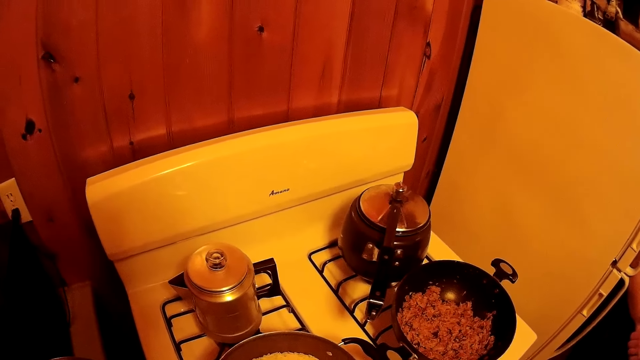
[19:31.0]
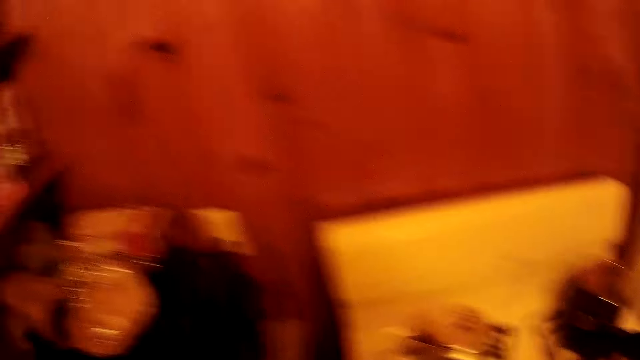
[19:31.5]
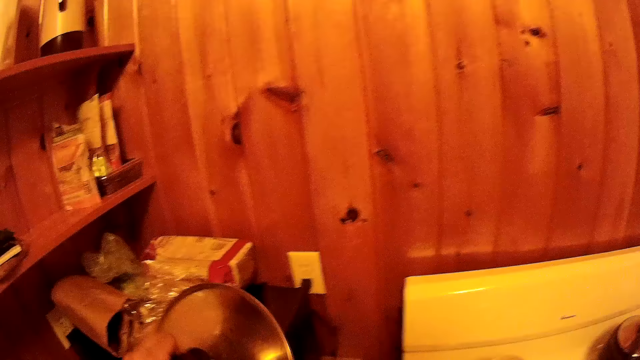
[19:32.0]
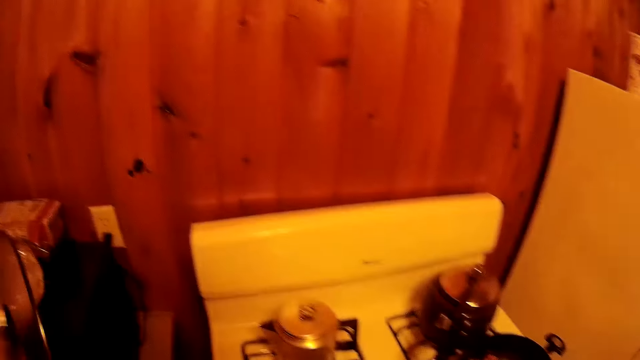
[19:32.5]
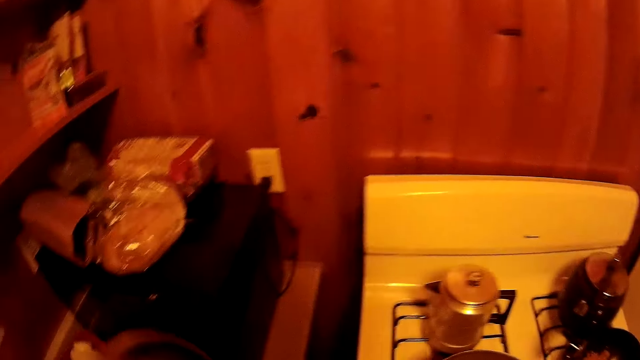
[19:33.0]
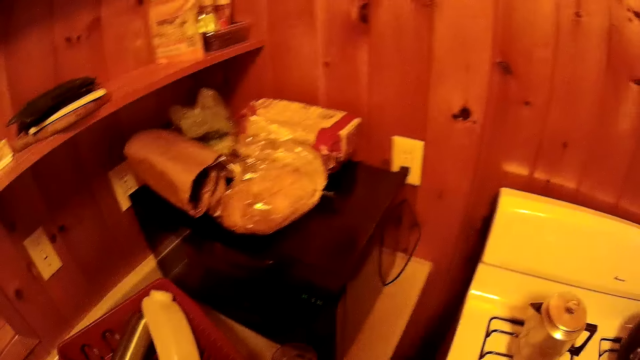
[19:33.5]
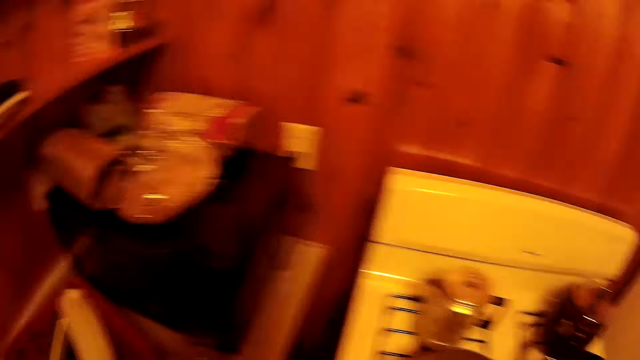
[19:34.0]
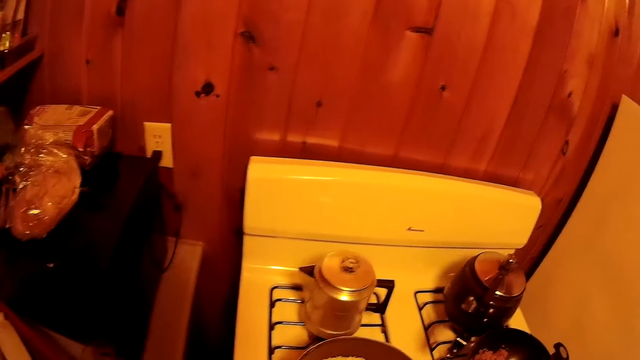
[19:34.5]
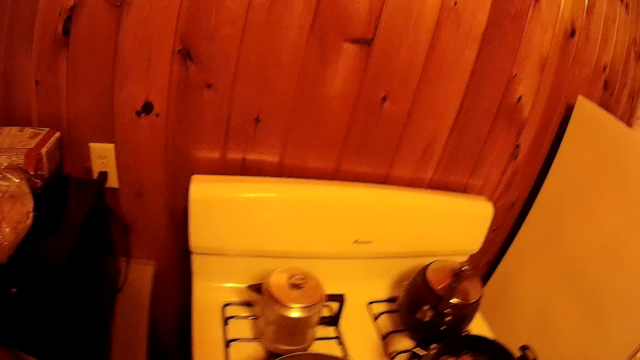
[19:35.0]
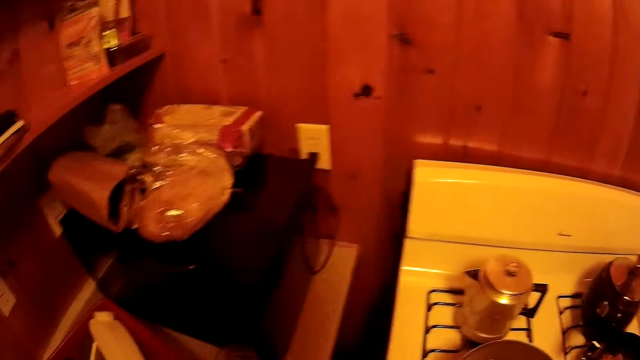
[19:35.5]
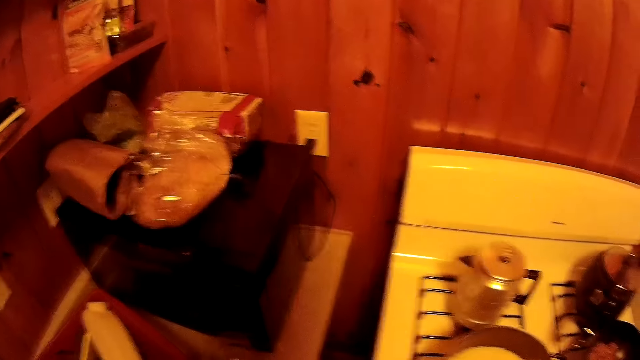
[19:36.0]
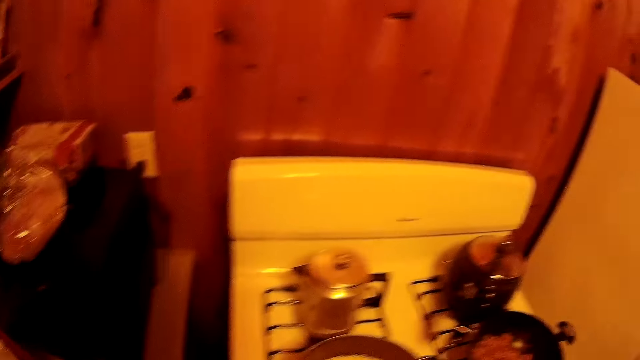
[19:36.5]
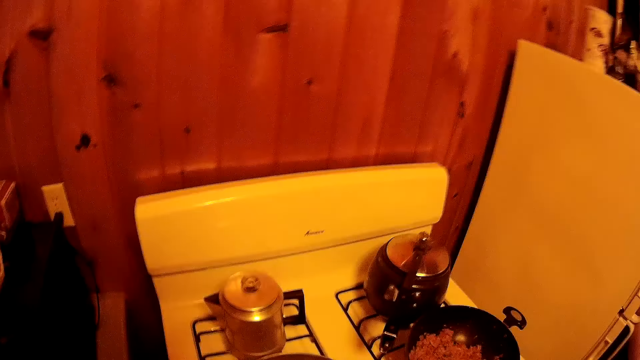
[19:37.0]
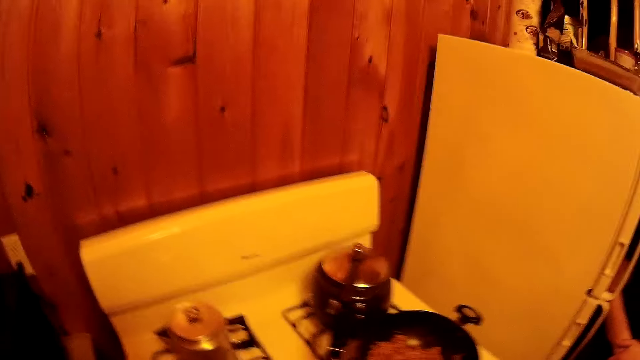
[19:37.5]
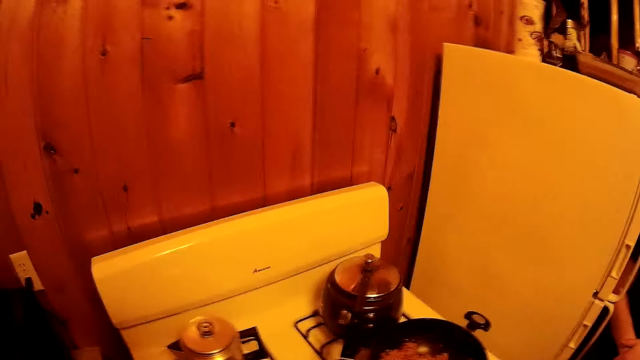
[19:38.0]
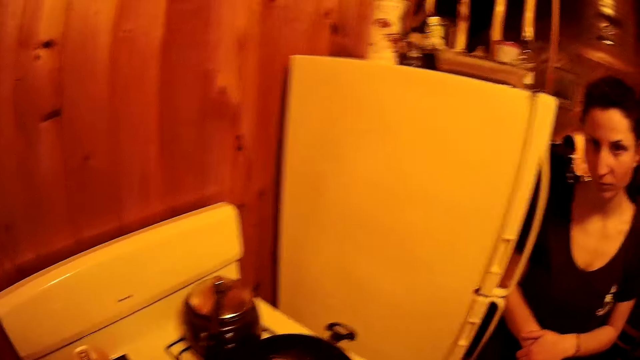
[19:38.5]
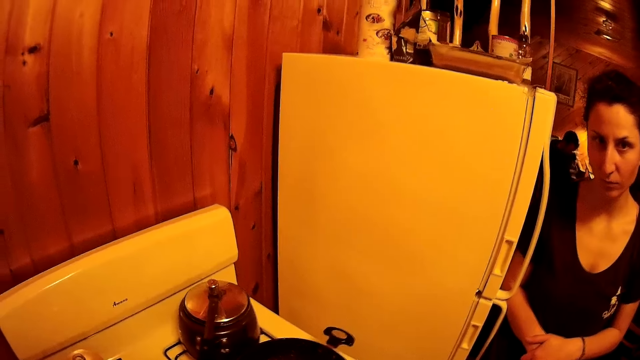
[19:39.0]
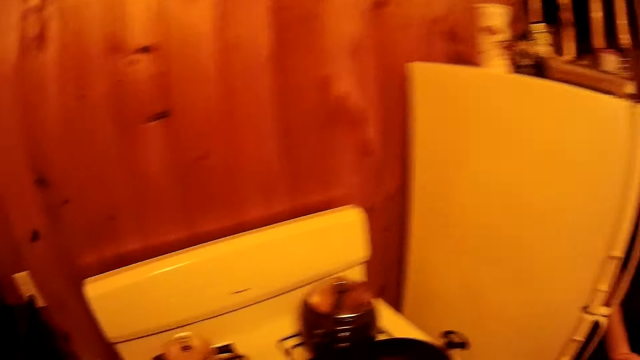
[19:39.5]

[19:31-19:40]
The camera wearer walks around the room.

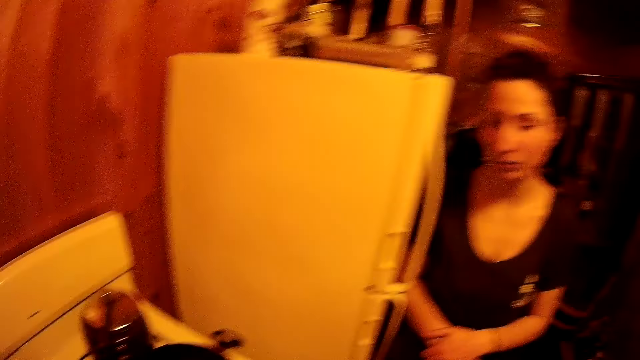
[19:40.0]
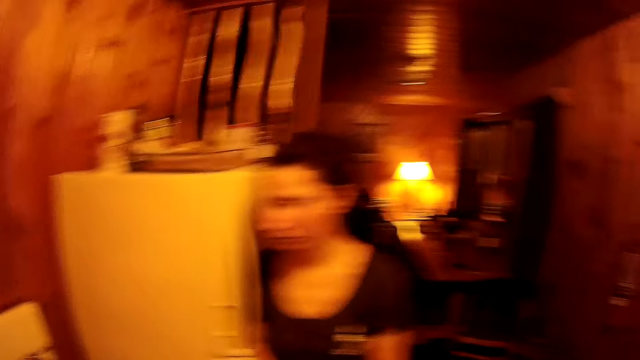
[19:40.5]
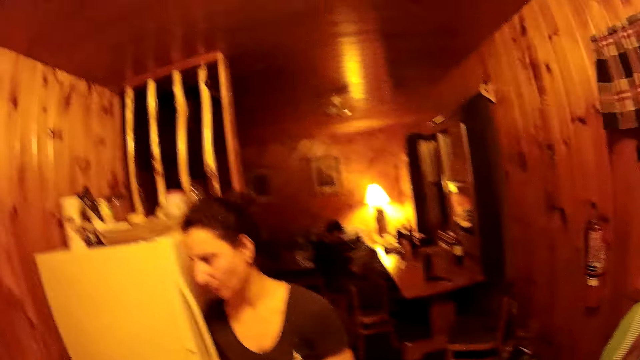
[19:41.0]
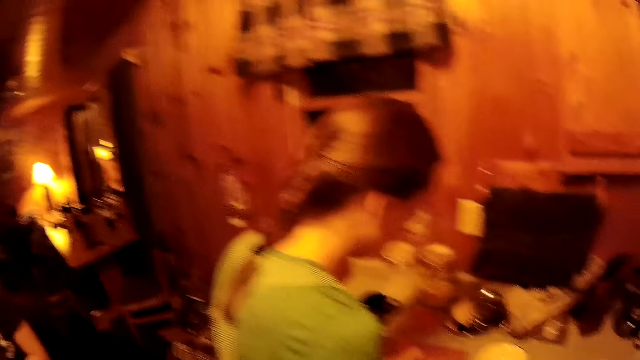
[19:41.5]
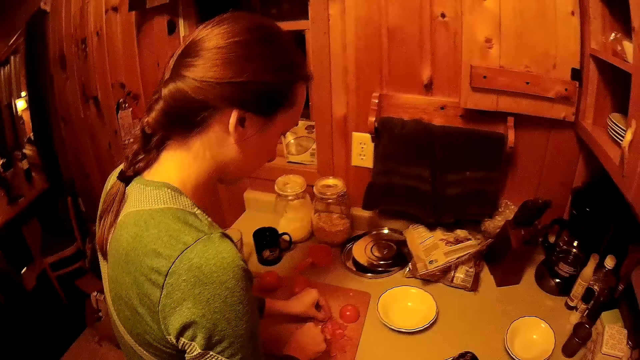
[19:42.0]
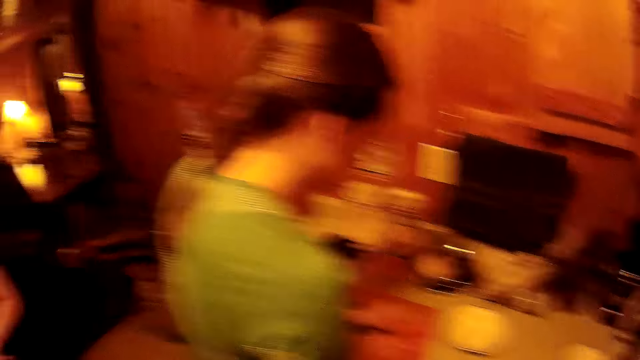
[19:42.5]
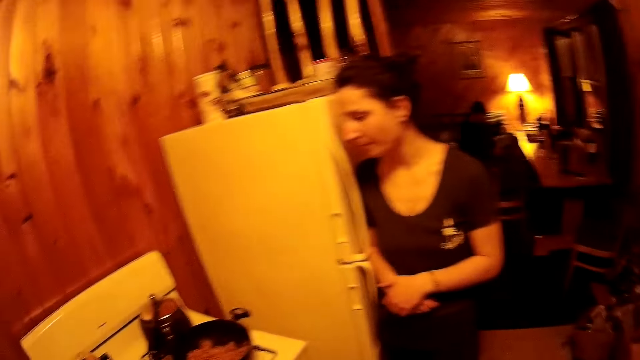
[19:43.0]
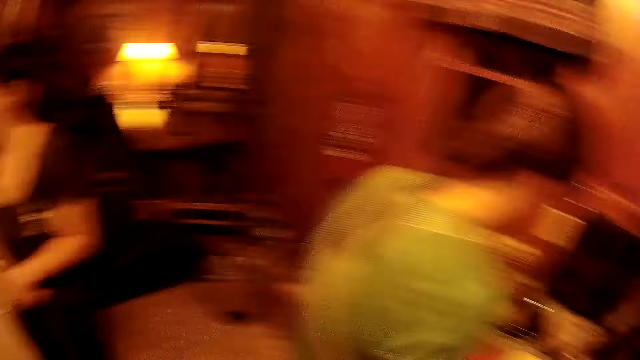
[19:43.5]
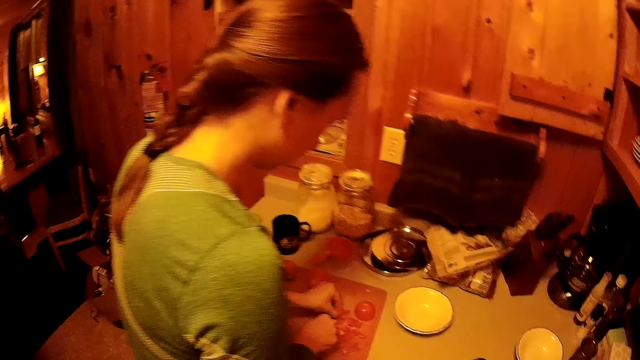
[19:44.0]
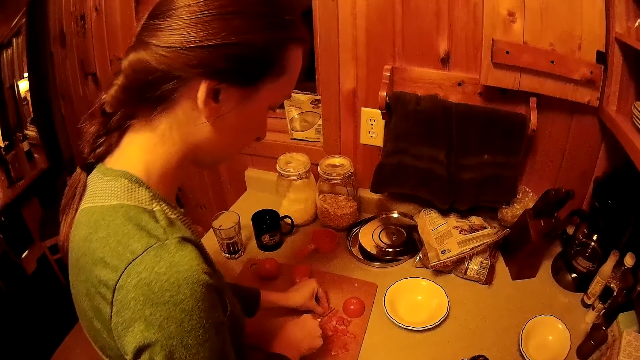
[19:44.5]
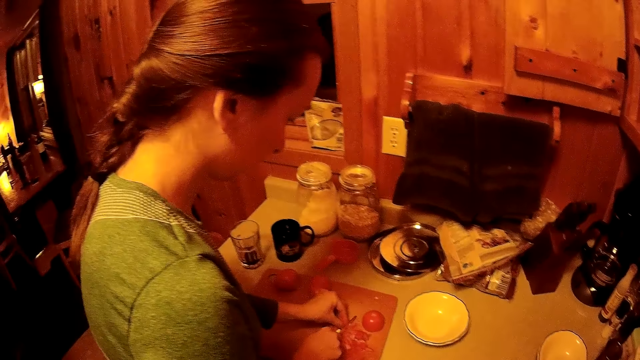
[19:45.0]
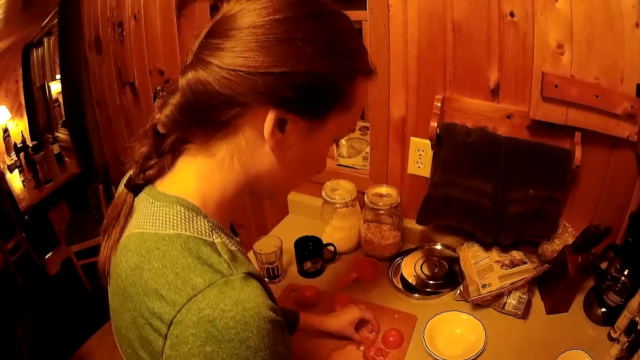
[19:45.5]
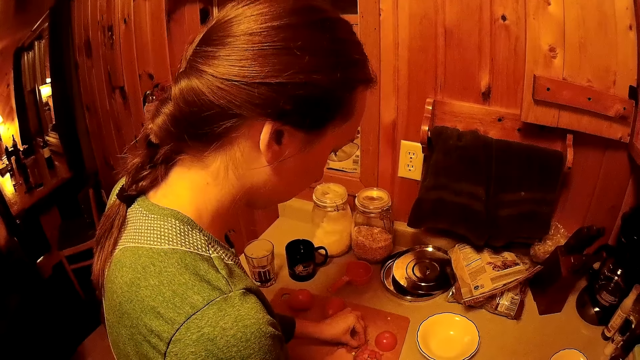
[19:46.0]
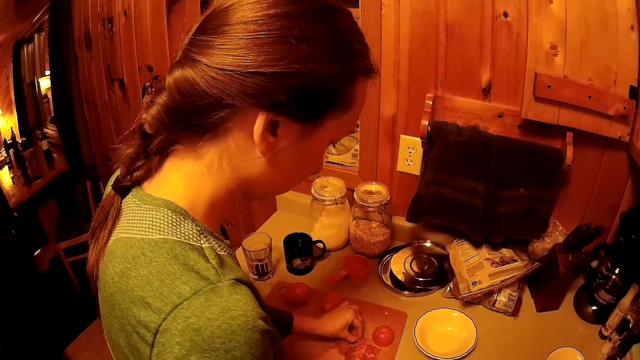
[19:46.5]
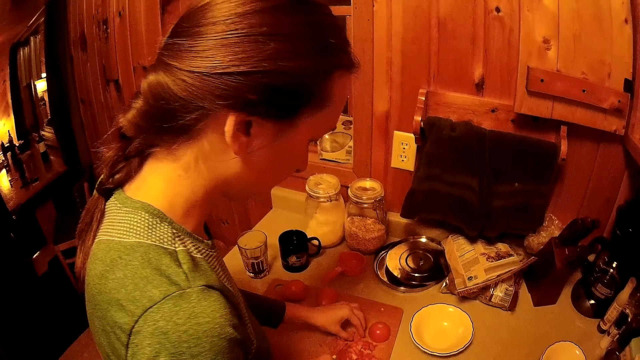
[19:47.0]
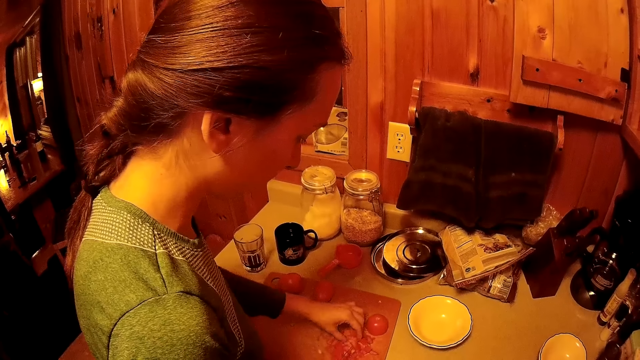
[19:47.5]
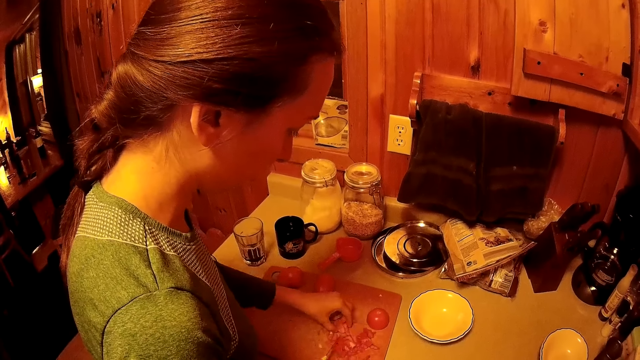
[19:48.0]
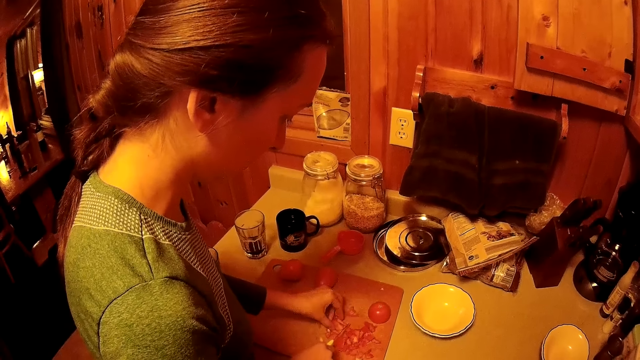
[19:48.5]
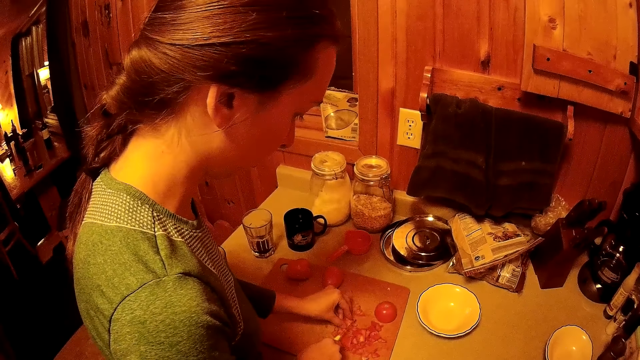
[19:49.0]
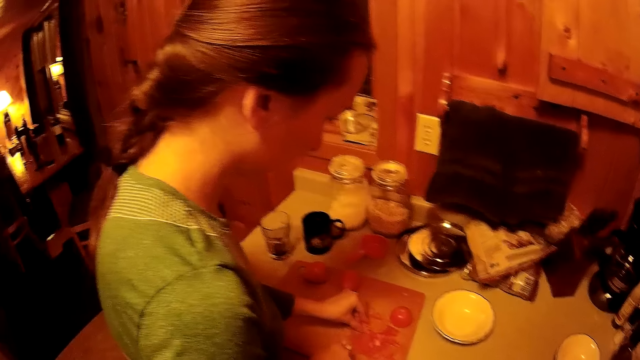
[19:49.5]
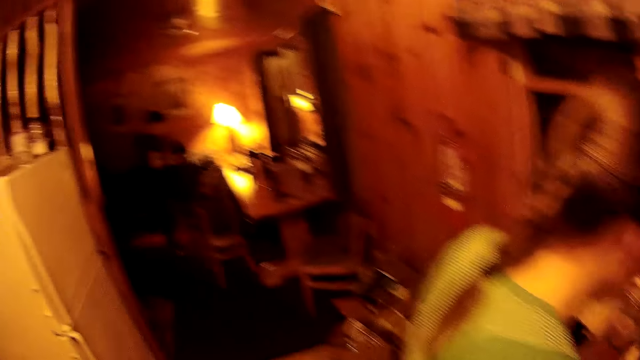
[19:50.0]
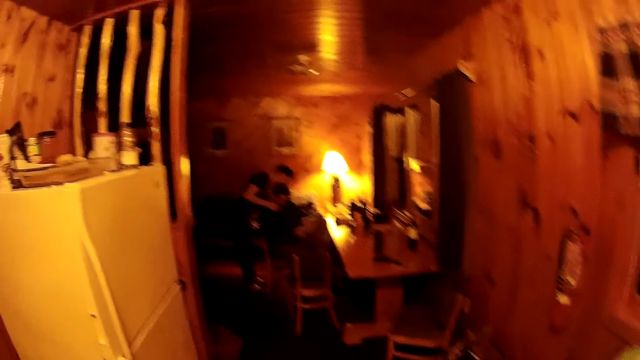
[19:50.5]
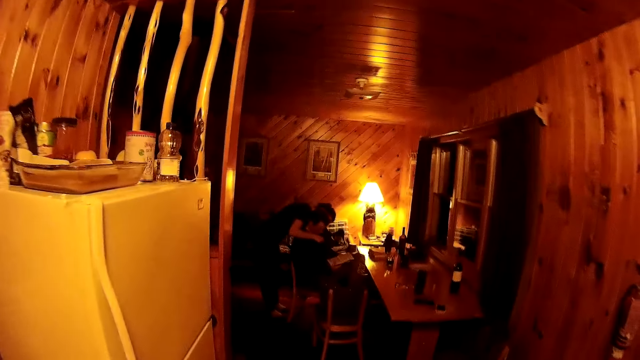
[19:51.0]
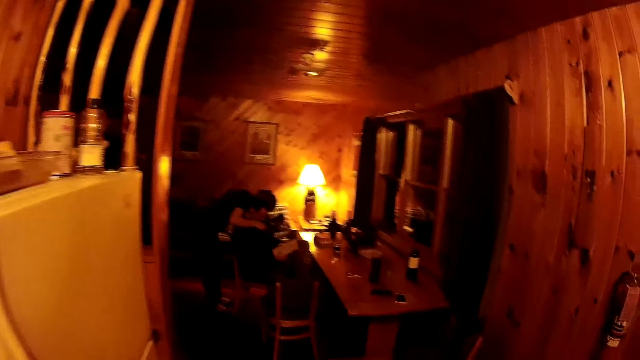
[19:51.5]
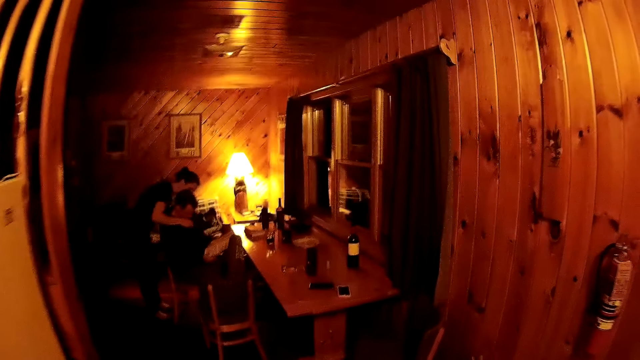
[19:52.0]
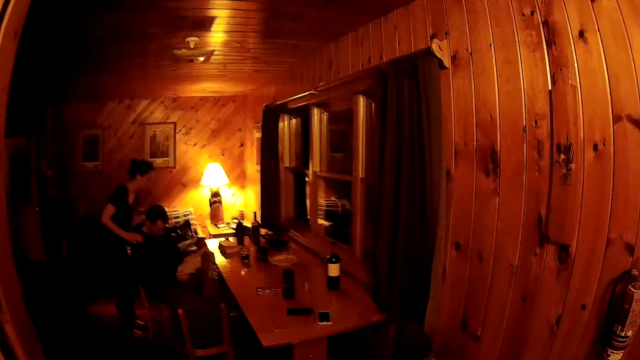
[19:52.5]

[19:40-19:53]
A woman chops tomatoes. The camera wearer walks around the room. The woman chops tomatoes. The camera wearer walks around the room.
